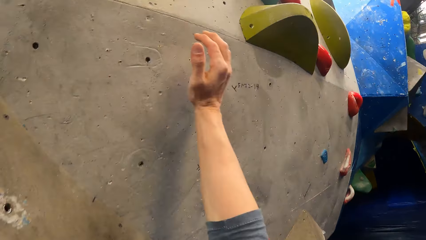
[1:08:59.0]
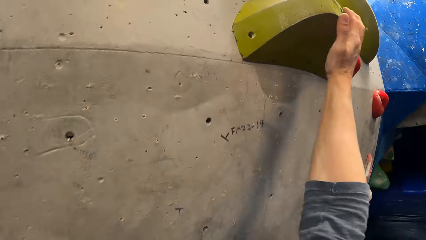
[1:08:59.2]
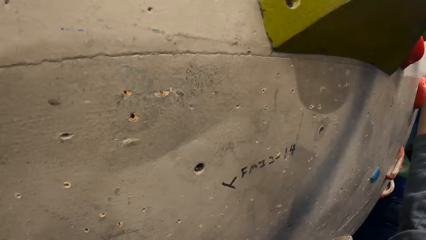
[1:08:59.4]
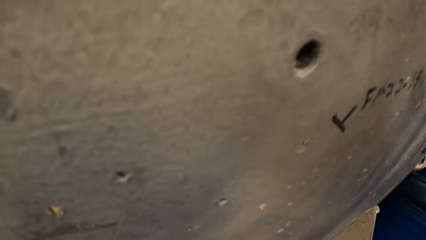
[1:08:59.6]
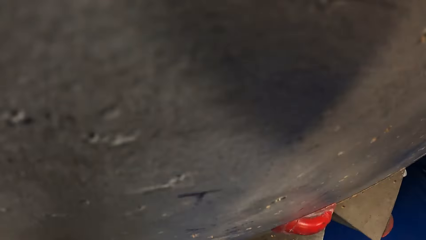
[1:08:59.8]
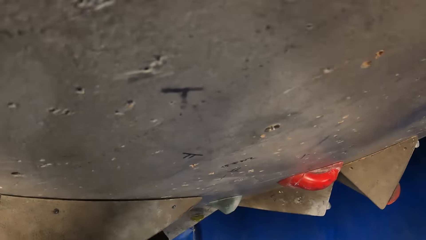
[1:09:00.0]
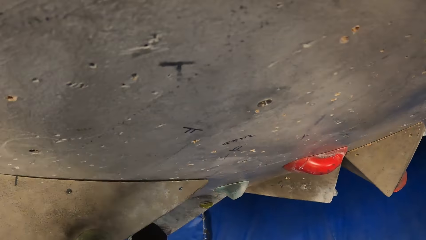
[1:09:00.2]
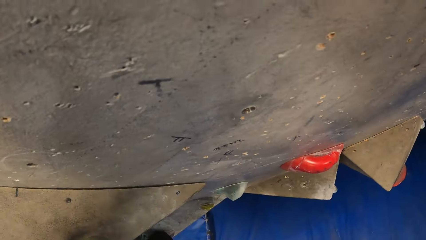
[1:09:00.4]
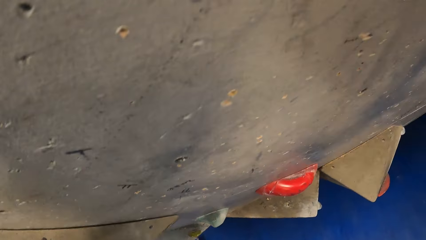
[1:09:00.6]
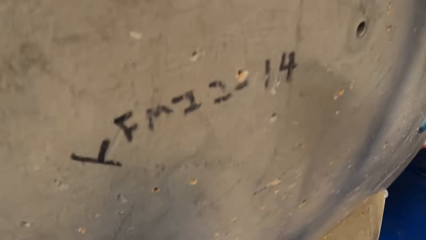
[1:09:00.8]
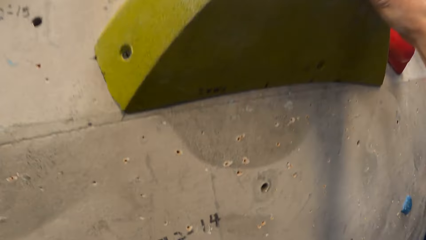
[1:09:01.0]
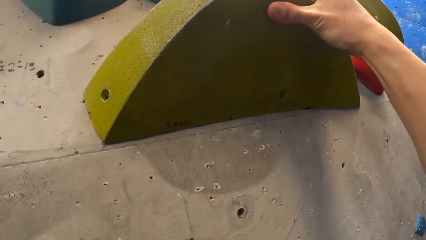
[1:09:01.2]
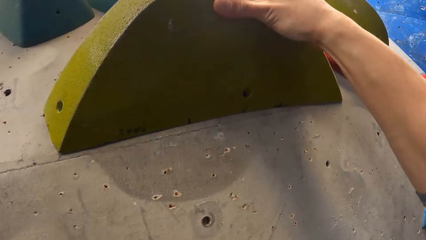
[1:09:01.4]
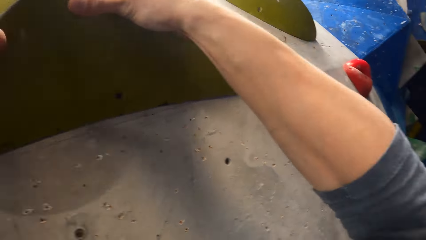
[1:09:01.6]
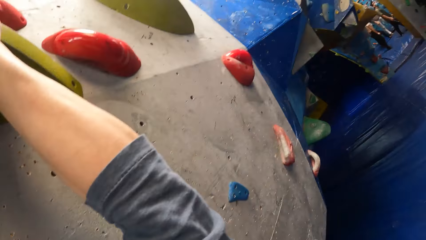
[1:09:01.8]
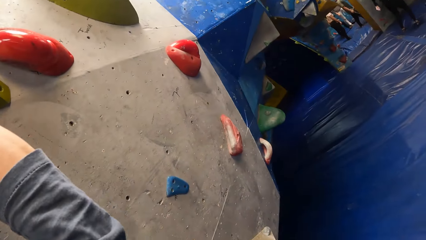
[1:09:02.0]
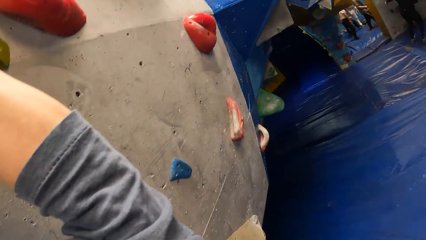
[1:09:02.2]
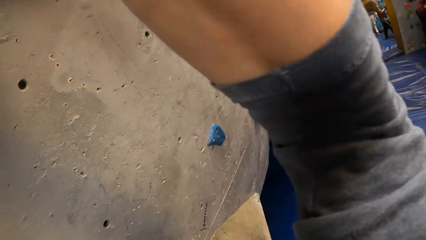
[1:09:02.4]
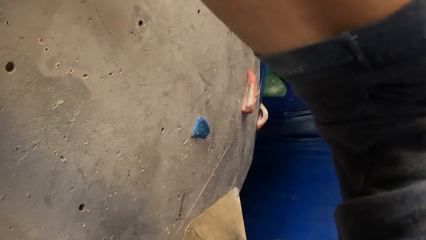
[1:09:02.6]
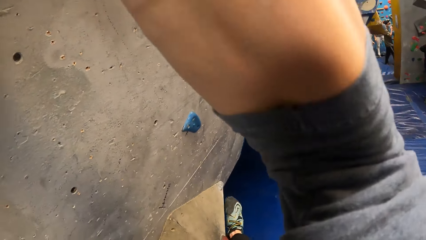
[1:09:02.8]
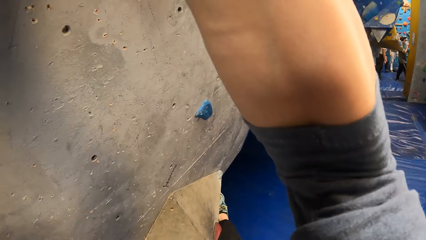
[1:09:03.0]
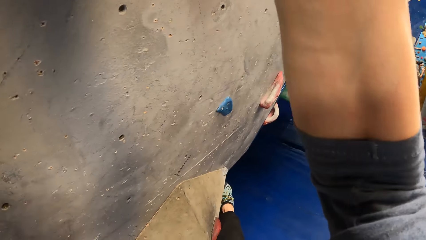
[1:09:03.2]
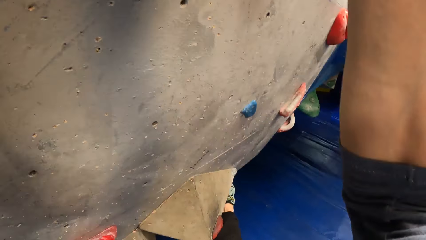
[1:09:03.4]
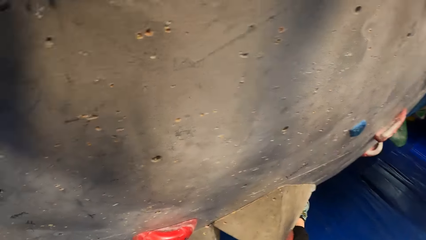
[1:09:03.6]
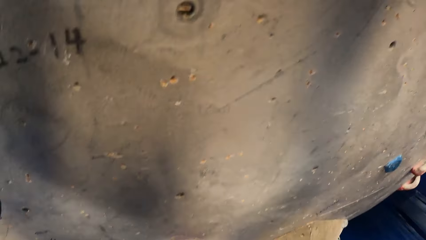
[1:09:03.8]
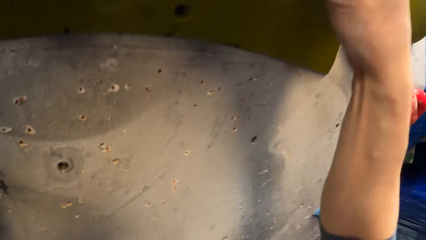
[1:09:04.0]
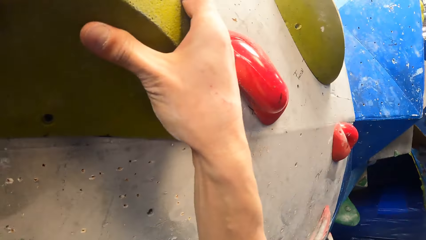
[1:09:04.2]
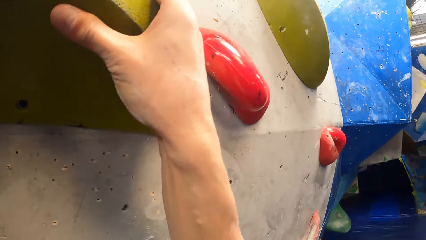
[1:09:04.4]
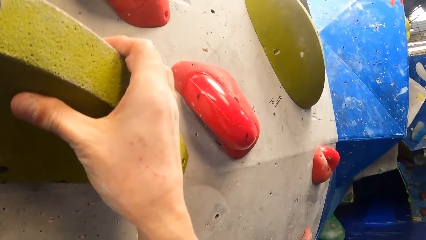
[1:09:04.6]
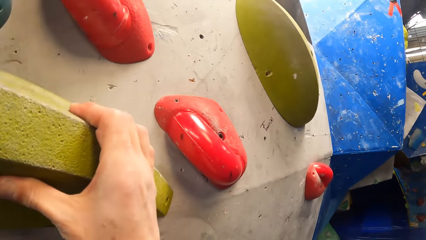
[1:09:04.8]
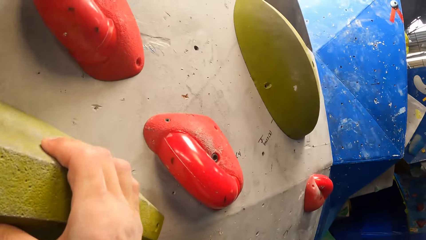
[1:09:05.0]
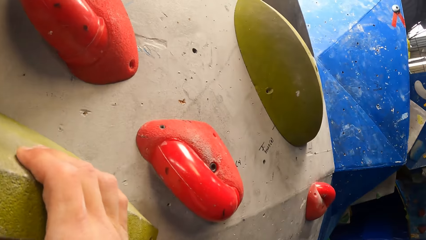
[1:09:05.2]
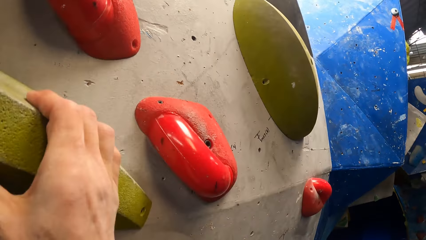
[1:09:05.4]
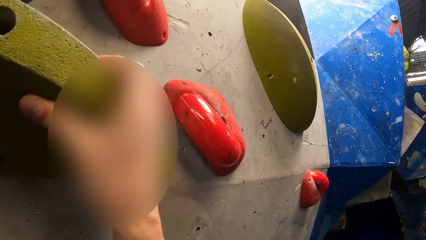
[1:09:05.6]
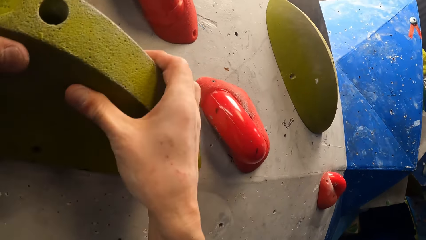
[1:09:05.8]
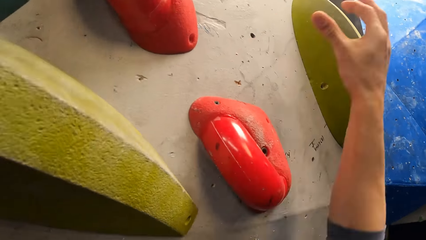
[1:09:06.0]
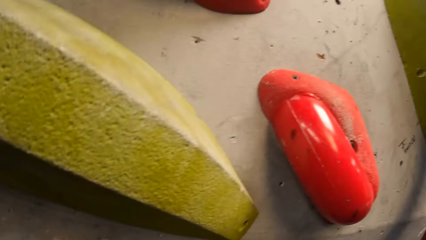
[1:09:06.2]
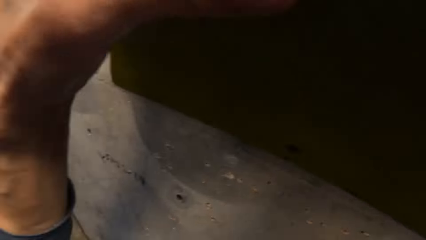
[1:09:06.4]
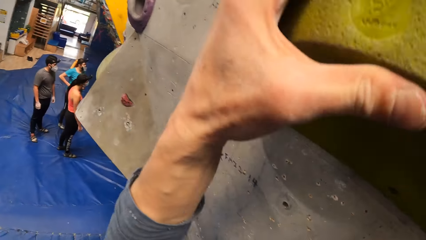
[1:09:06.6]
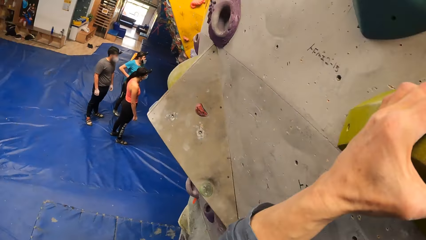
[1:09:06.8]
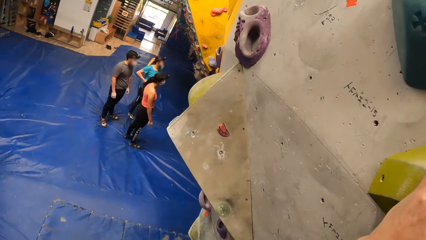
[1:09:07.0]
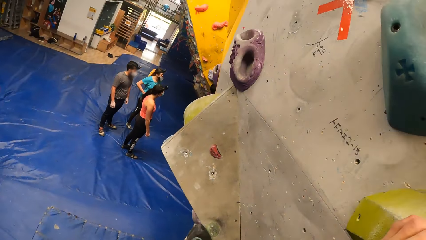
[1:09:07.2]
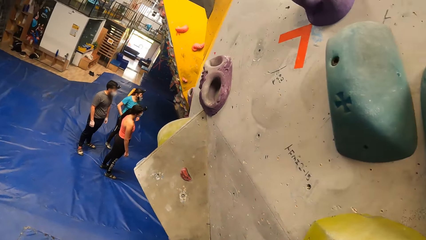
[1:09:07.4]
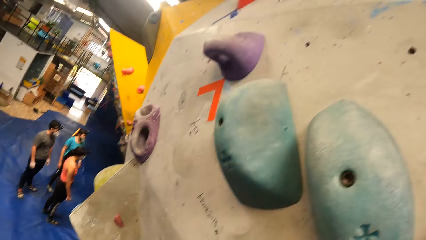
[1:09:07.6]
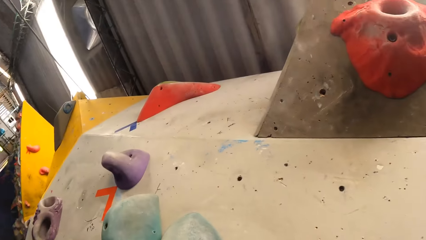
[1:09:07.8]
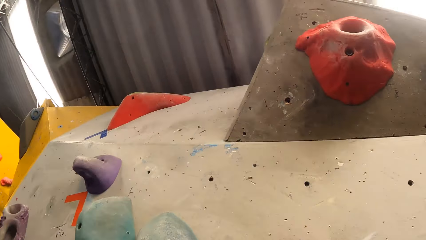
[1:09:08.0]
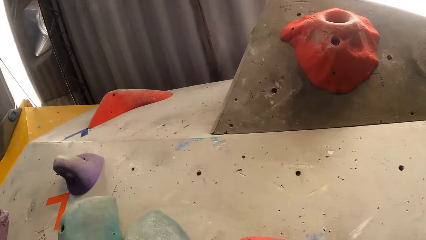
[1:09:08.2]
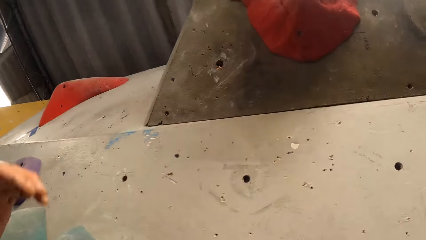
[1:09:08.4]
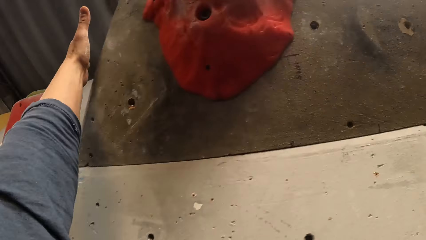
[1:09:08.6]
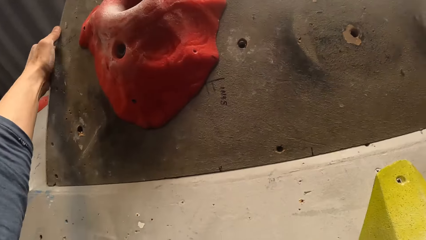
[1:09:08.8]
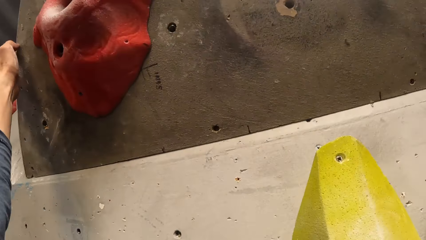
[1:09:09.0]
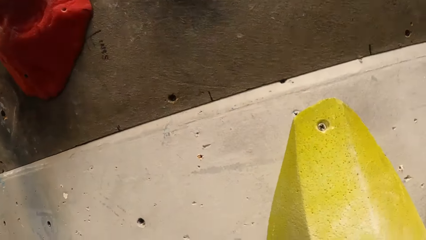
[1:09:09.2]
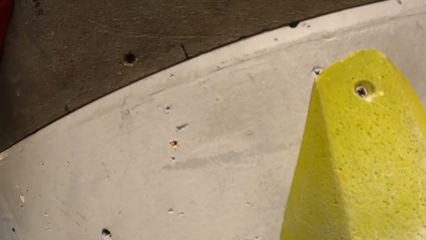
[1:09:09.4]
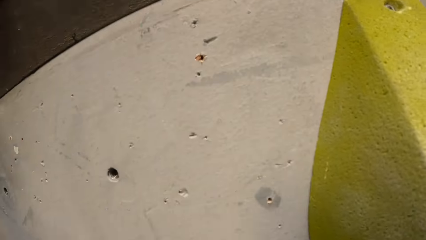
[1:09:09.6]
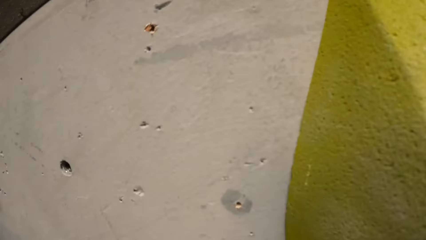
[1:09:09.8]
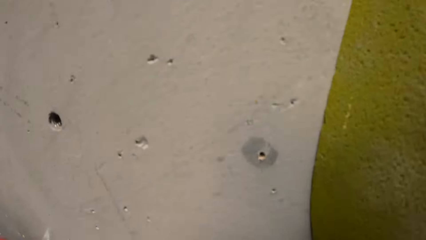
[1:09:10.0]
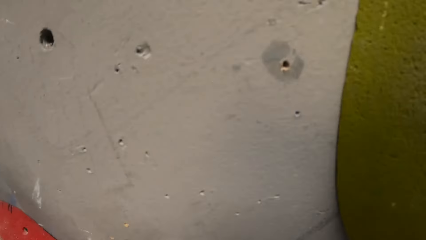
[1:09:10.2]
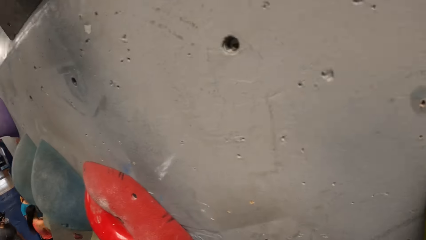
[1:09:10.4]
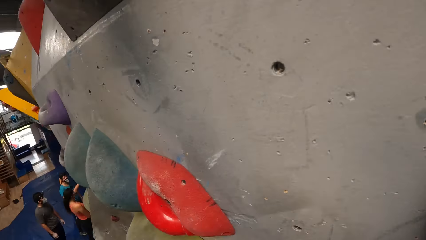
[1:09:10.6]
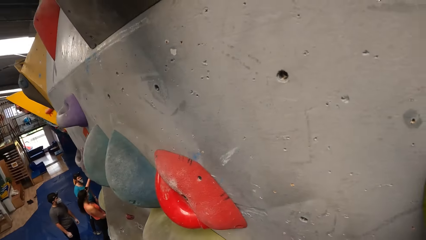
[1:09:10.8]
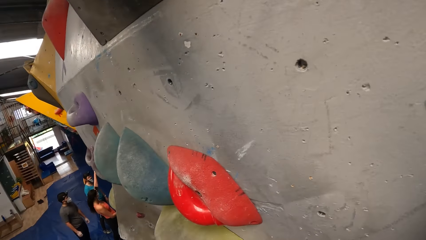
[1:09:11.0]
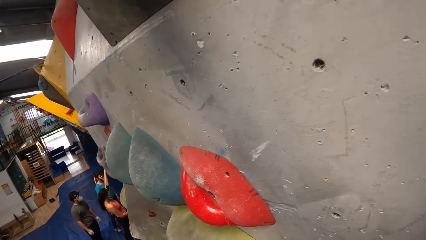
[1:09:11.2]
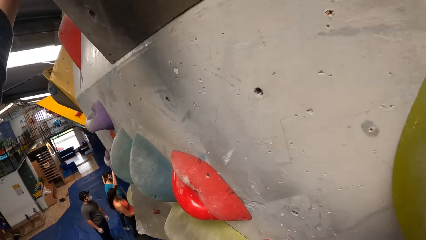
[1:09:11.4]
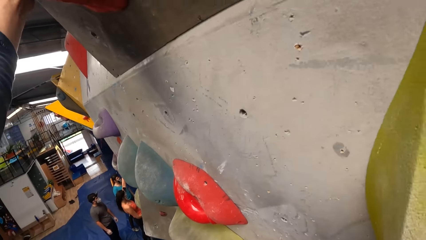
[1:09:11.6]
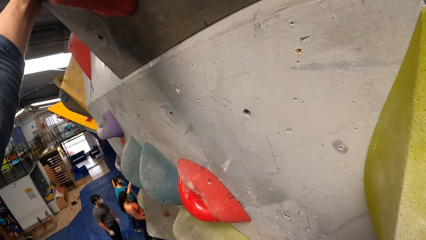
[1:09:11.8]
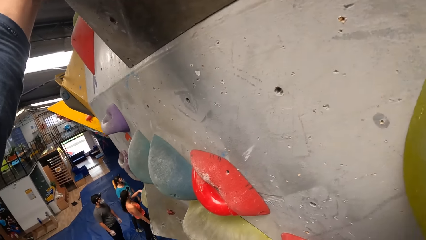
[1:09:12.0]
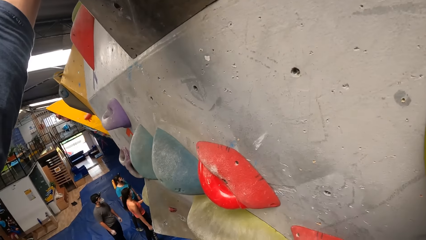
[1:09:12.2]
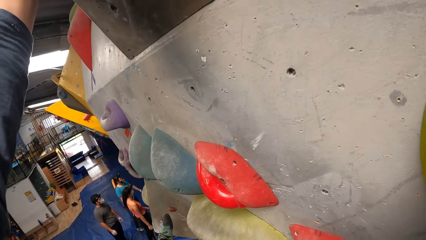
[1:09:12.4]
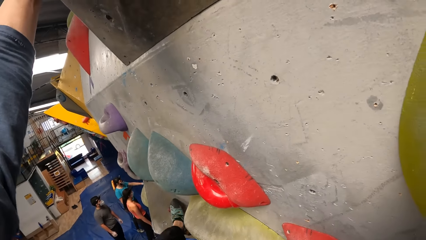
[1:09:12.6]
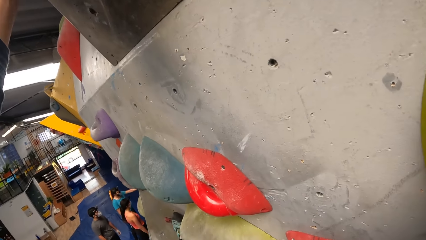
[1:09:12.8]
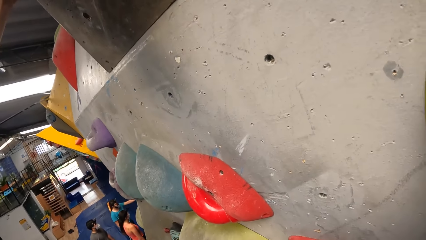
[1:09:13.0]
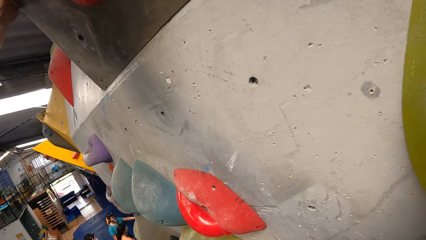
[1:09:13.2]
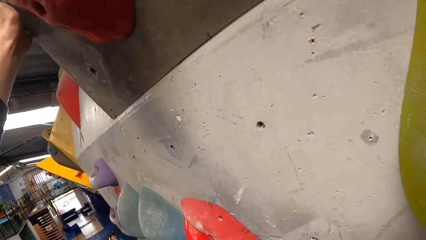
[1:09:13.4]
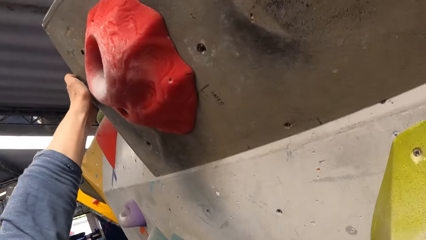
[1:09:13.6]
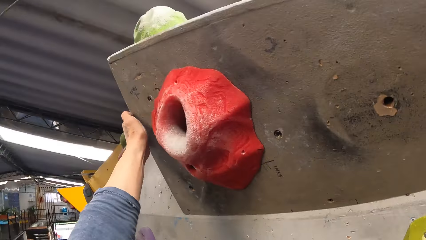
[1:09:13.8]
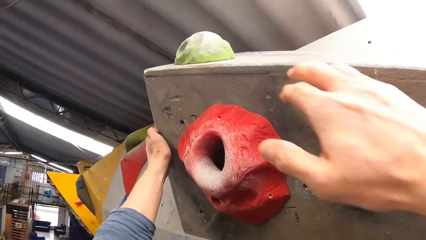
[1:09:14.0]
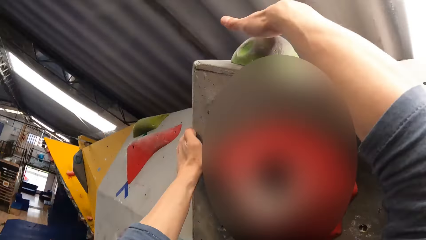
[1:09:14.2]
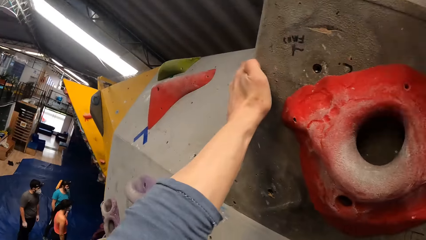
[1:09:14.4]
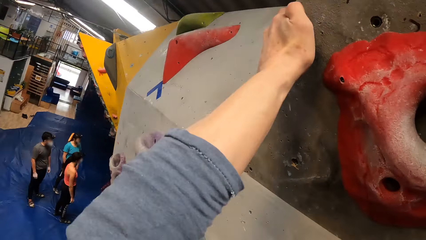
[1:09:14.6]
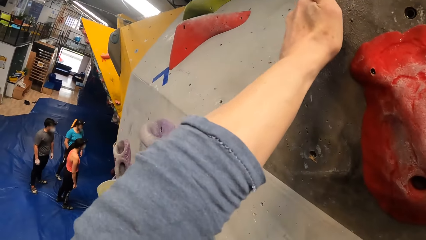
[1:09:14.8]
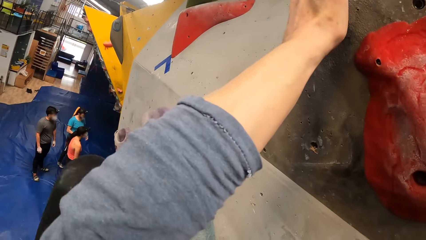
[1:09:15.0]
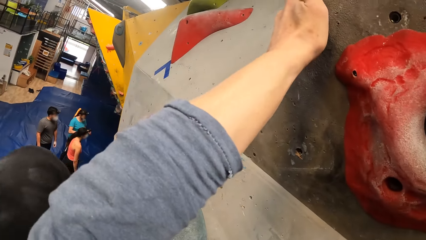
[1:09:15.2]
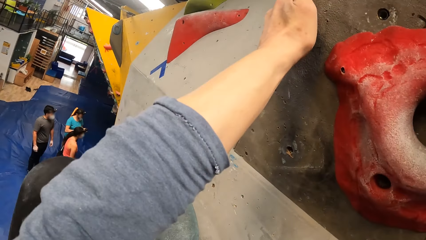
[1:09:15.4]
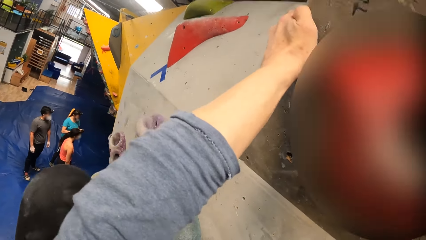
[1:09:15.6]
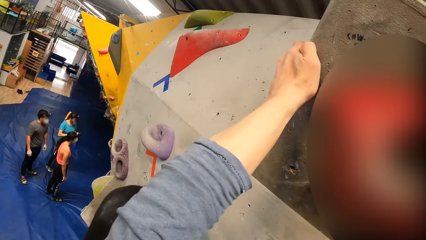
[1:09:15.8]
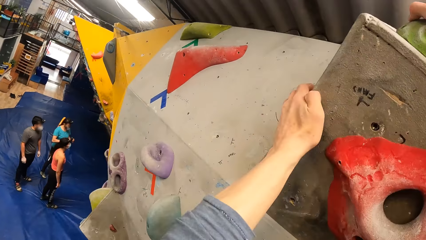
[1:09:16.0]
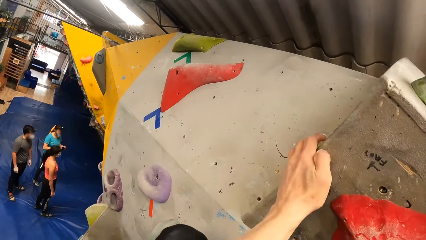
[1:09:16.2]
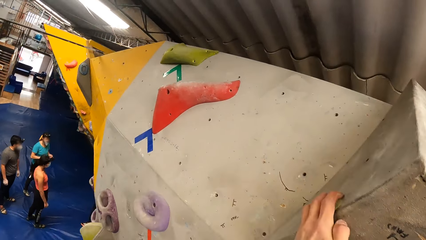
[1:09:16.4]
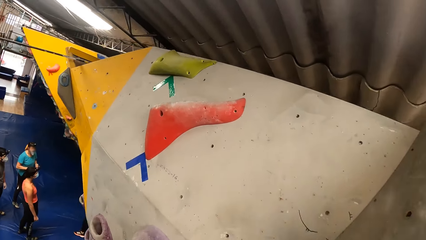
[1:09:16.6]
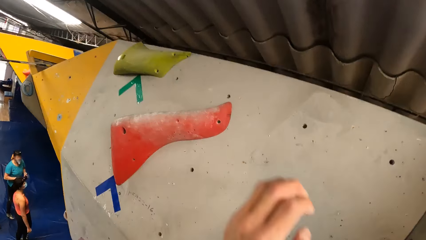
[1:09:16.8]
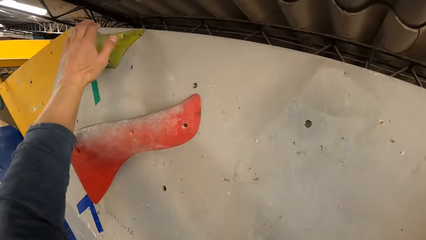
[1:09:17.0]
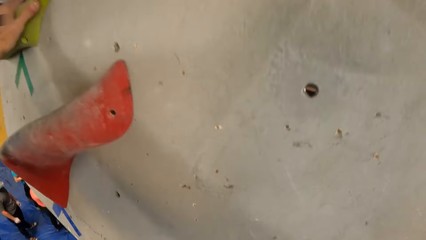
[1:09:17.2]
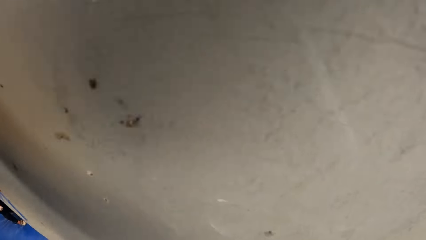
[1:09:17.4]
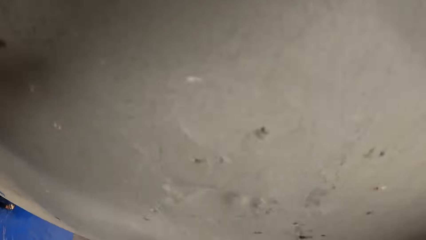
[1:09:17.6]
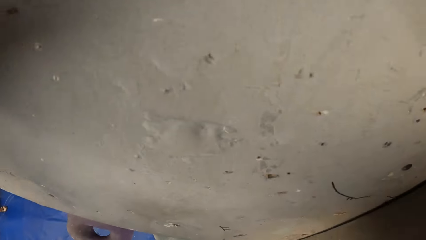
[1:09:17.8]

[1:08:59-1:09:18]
The camera wearer looks on the wall. A person lifts her hand.
